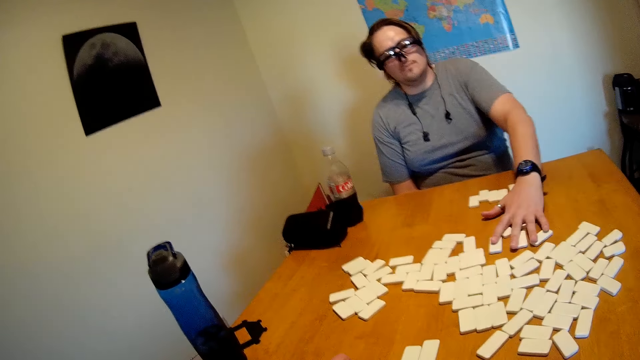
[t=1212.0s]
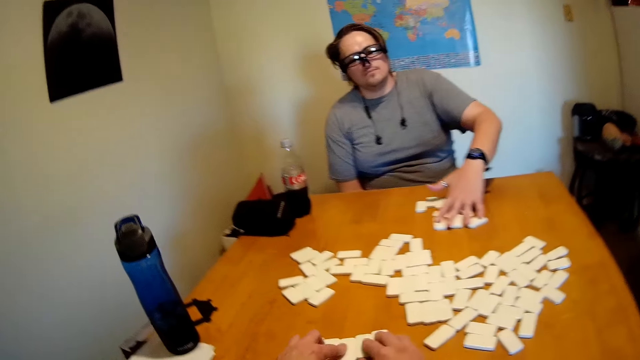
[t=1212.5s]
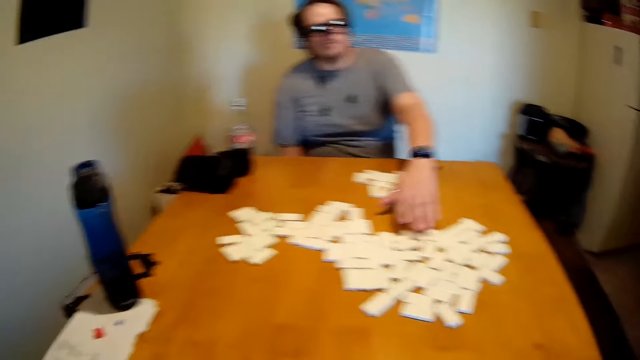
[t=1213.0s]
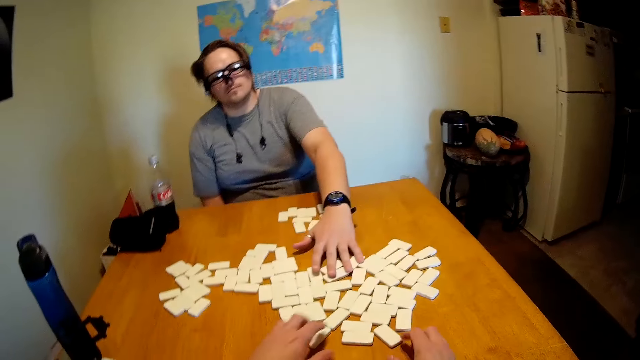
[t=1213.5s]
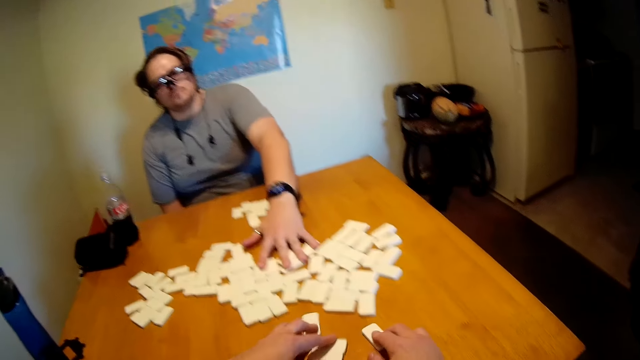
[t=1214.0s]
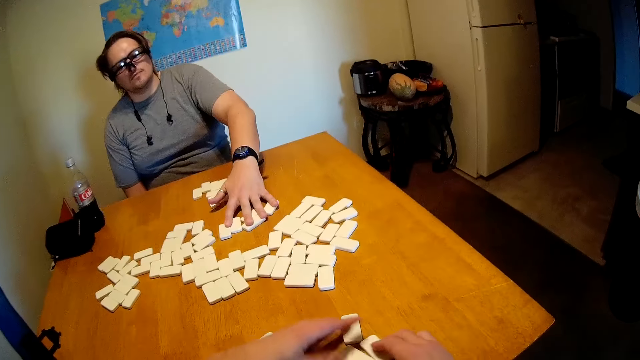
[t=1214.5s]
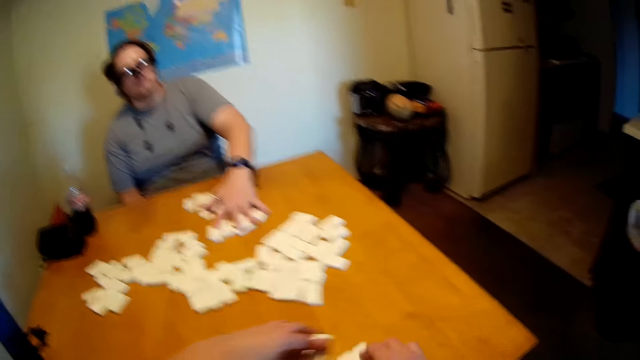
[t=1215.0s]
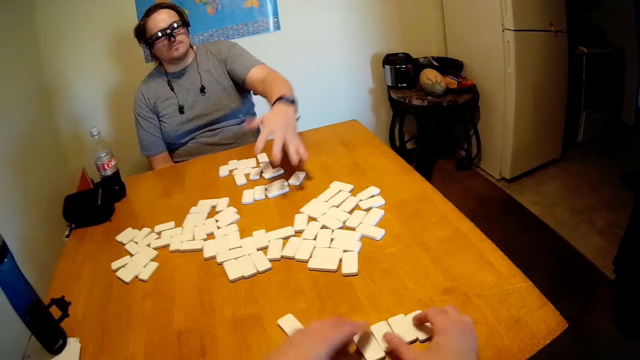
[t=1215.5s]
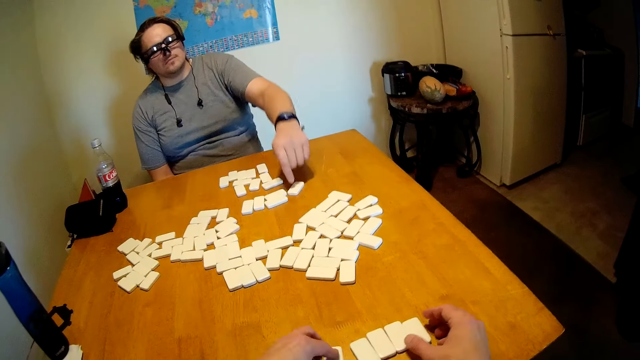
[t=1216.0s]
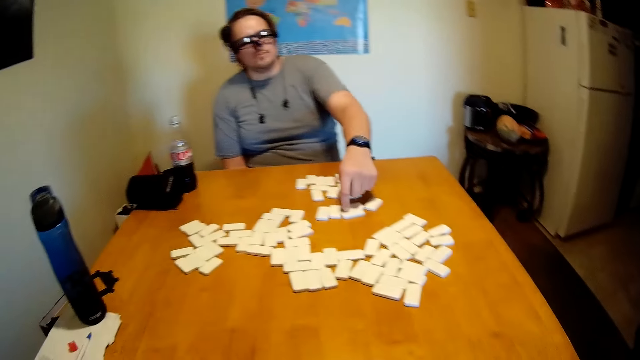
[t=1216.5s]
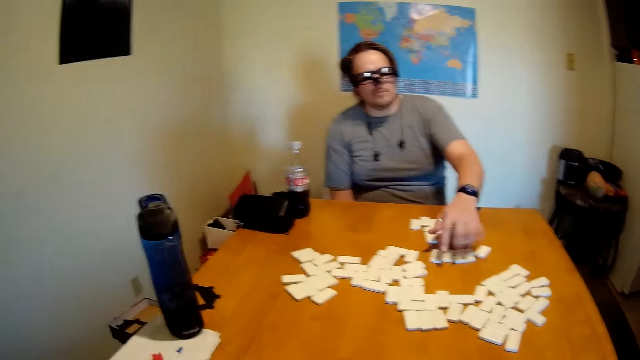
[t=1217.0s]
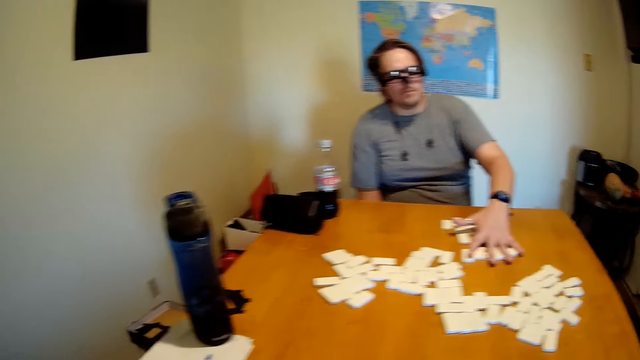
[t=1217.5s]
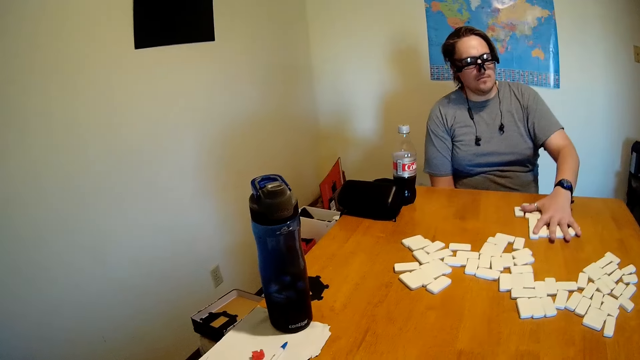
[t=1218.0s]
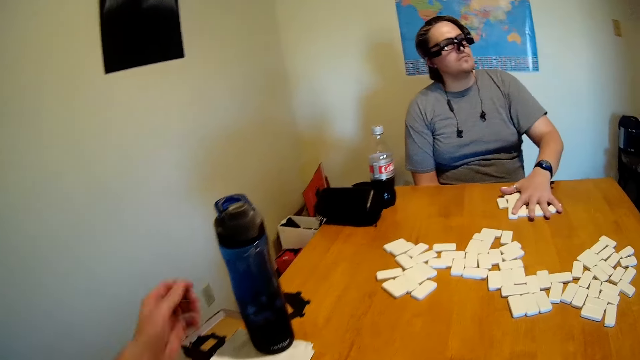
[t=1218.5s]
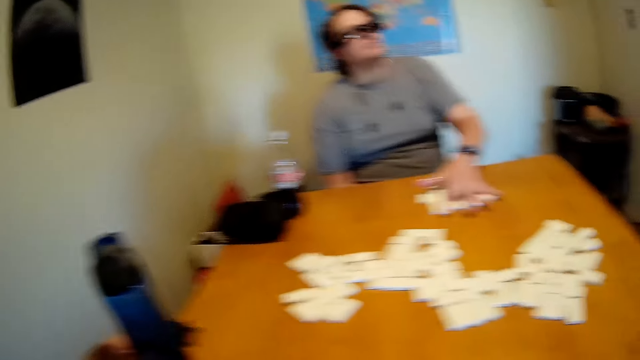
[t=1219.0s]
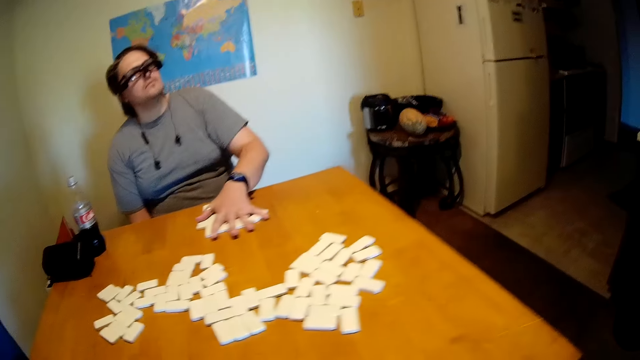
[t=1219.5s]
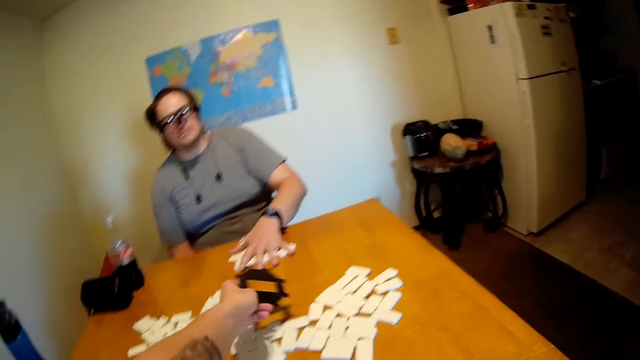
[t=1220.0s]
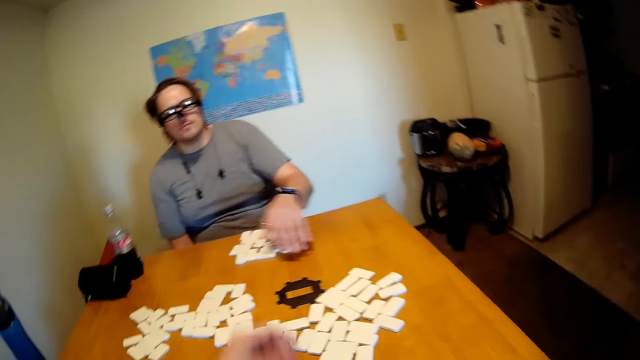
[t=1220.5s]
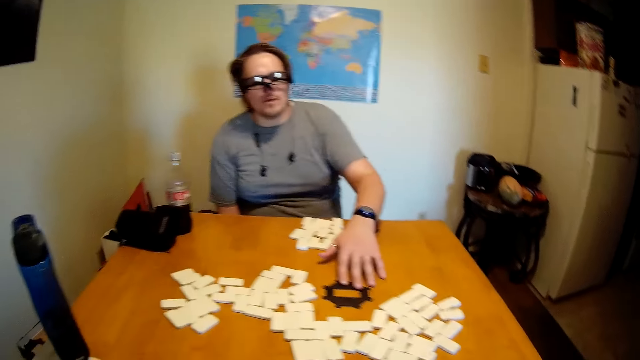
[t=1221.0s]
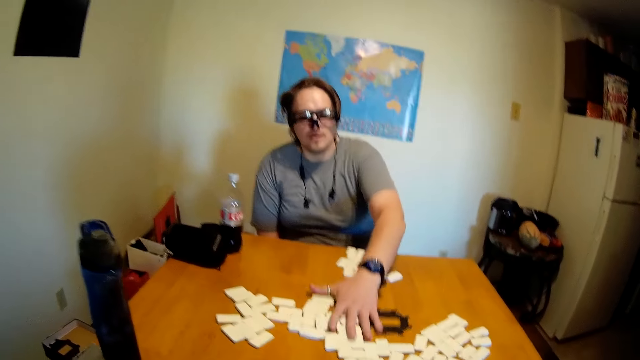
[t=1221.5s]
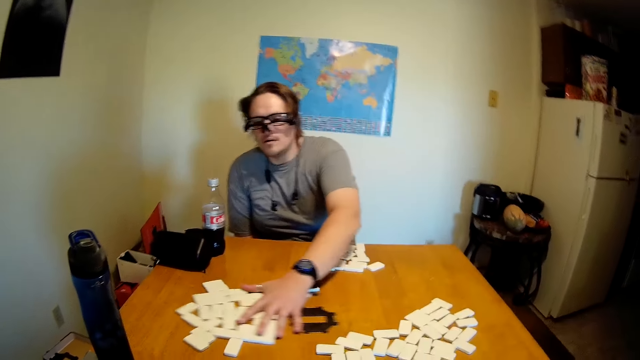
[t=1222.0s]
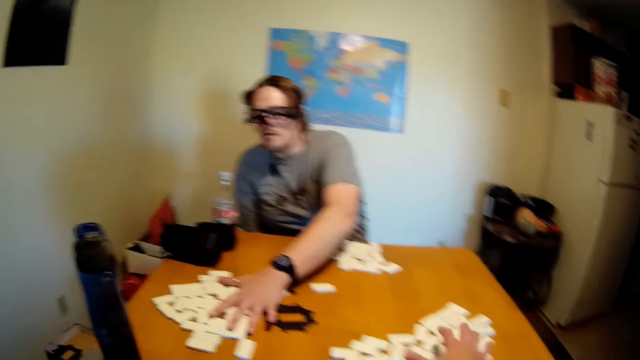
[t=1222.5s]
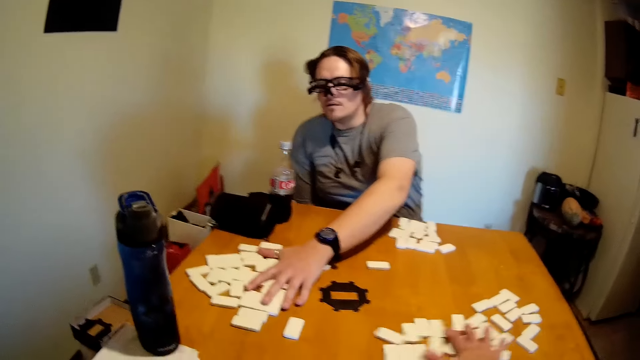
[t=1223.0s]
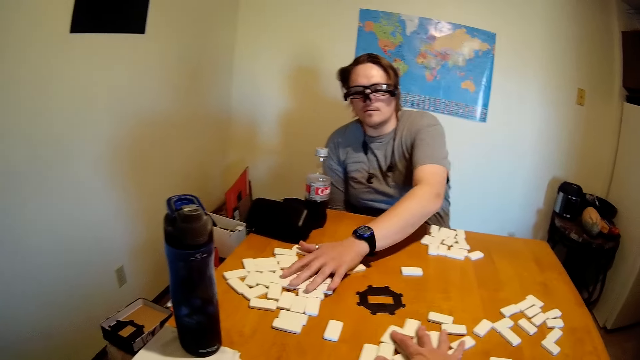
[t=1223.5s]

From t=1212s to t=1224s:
The camera wearer pulls the game pieces and moves the dominoes on the table. A person moves the dominoes. The camera wearer counts the game pieces and pulls the game pieces. They throw something on the table. The person puts the ring on the table. The camera wearer pulls the game pieces on the table. The person moves the dominoes.

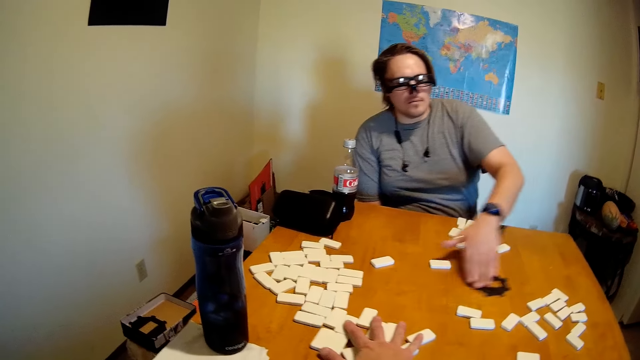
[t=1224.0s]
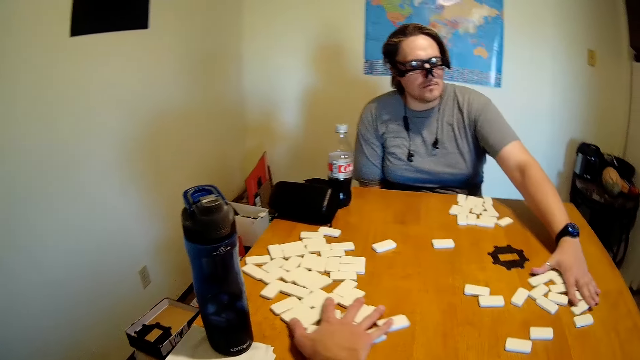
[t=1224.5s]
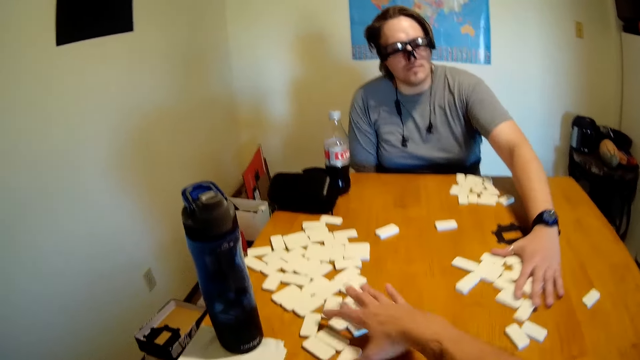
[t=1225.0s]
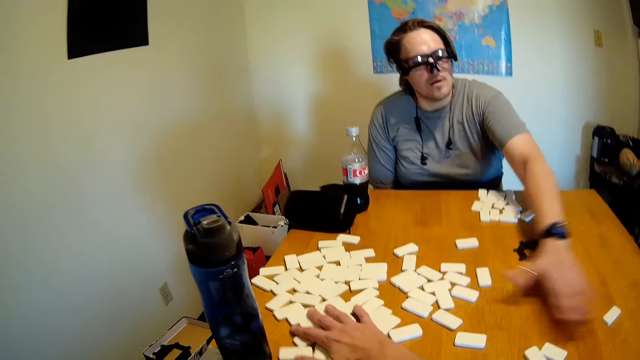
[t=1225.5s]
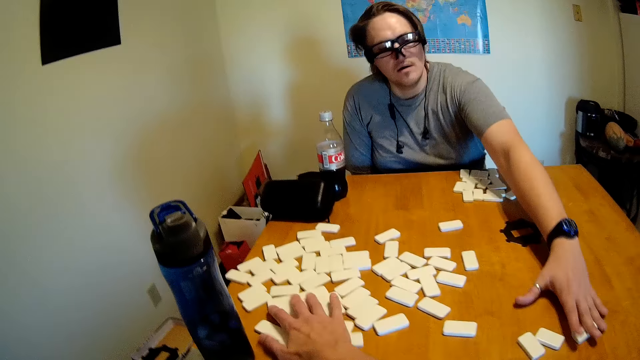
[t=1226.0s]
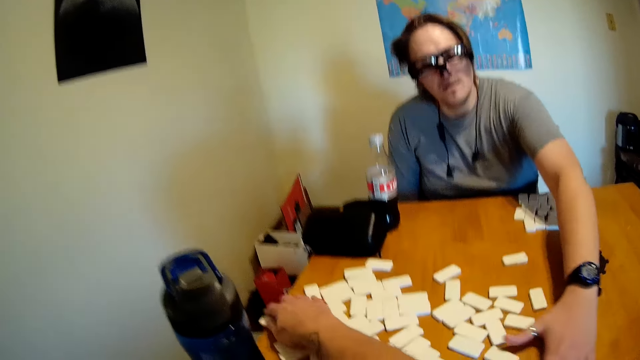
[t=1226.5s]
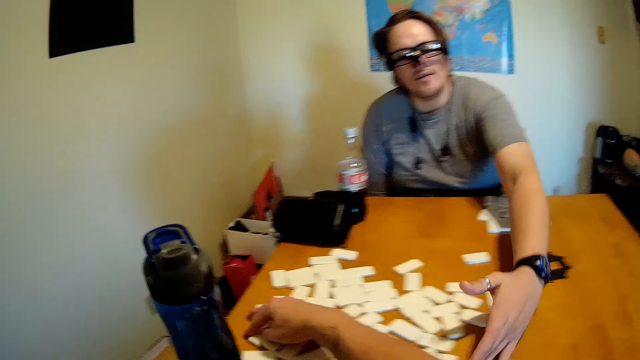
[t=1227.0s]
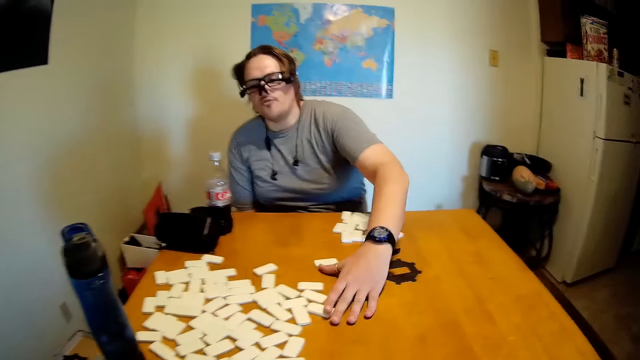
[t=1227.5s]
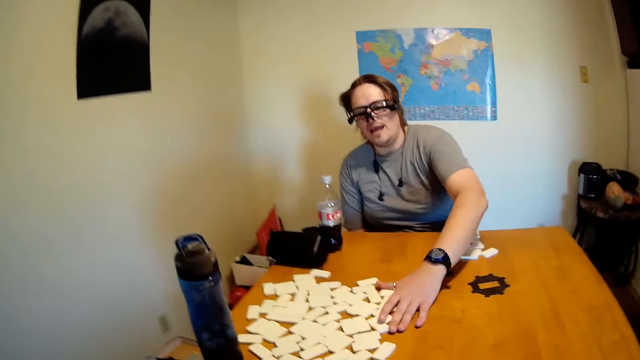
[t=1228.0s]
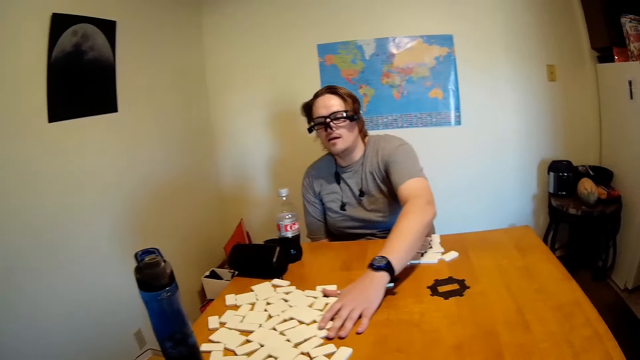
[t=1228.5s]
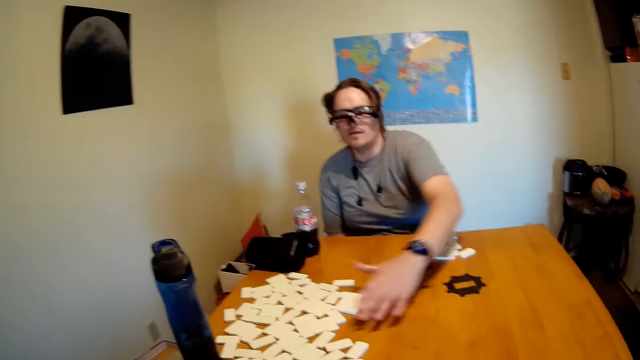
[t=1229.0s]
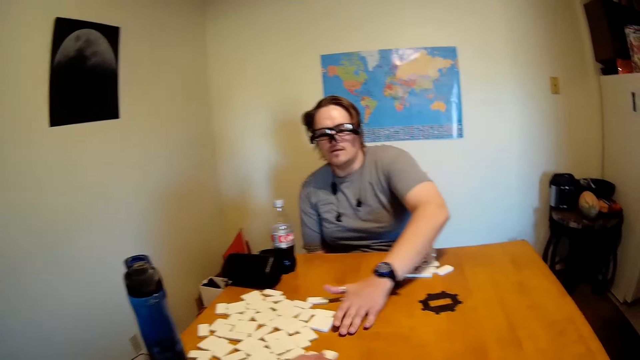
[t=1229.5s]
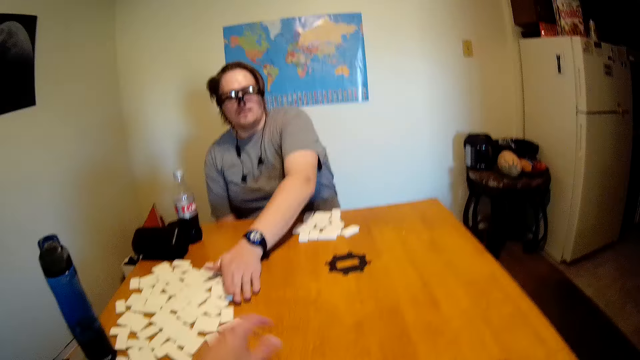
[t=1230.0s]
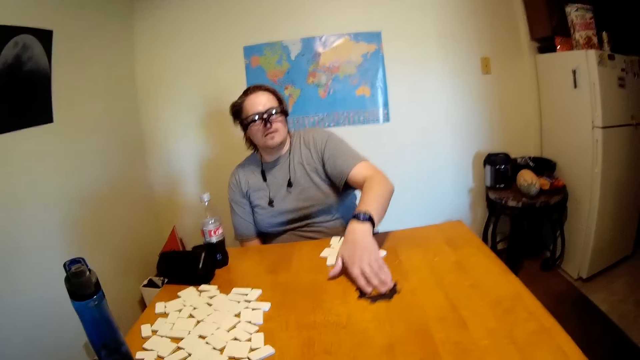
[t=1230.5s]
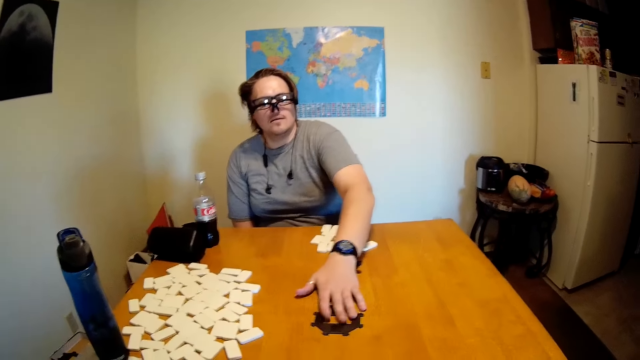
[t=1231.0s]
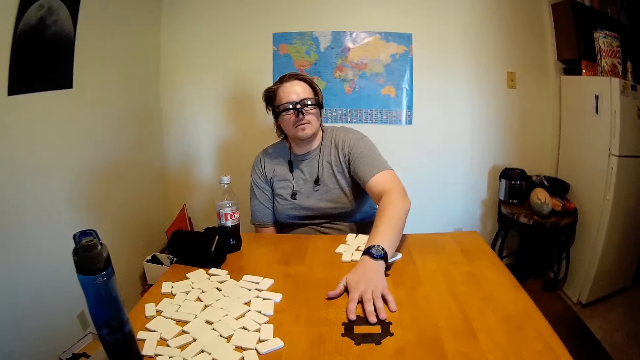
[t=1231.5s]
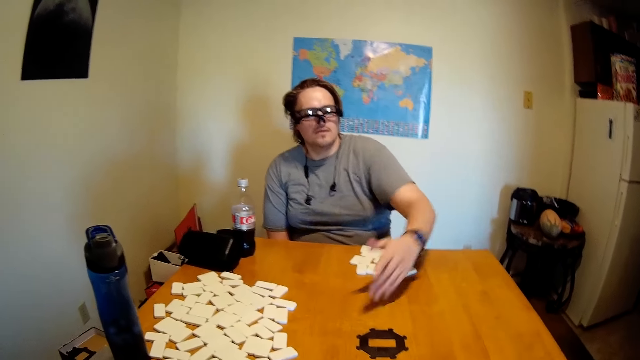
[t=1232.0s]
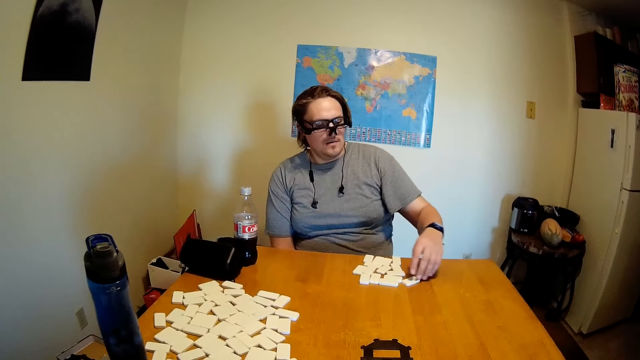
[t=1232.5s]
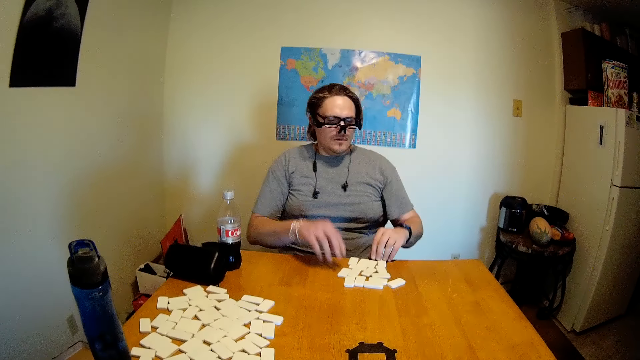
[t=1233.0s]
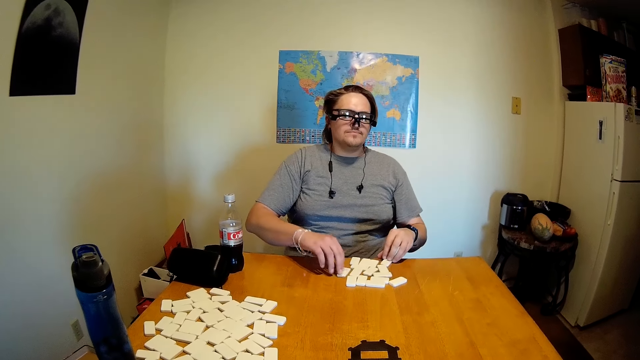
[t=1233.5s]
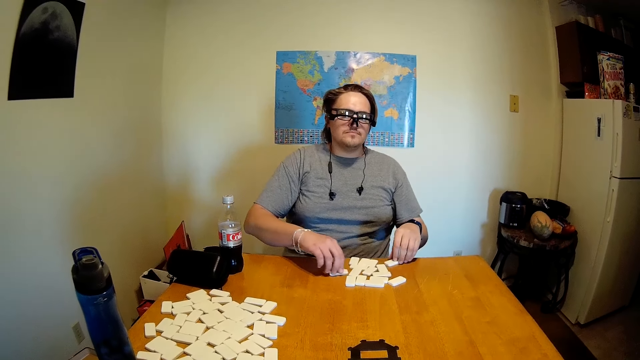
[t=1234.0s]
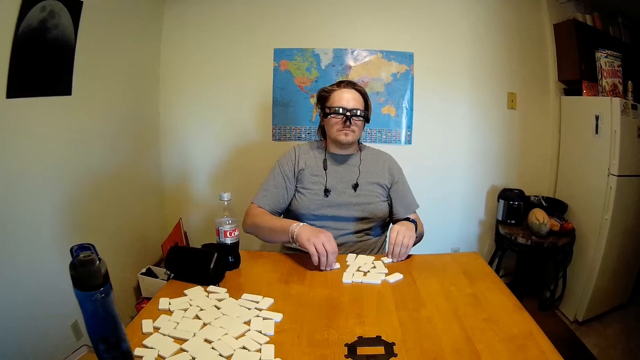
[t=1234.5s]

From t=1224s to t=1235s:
The camera wearer moves the dominoes on the table. A person moves the dominoes. The camera wearer pulls the ring in the centre.
